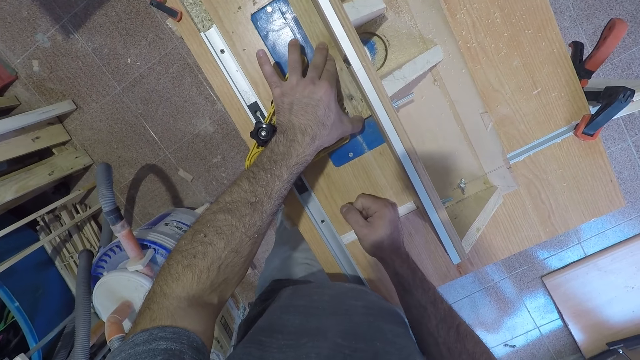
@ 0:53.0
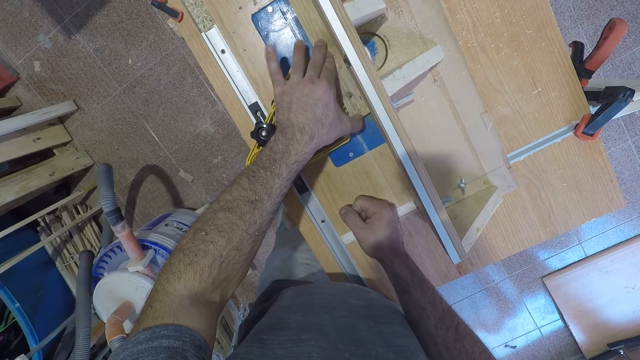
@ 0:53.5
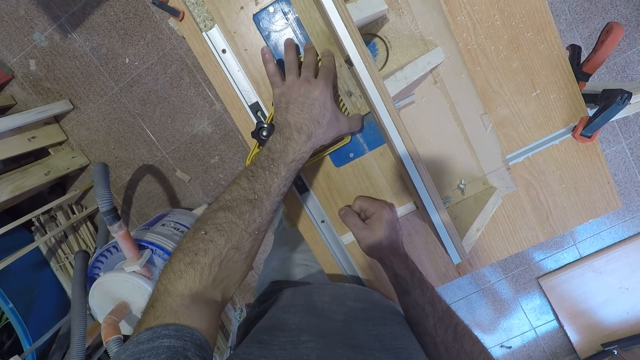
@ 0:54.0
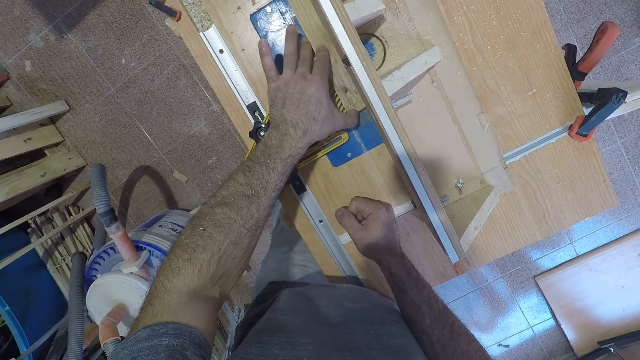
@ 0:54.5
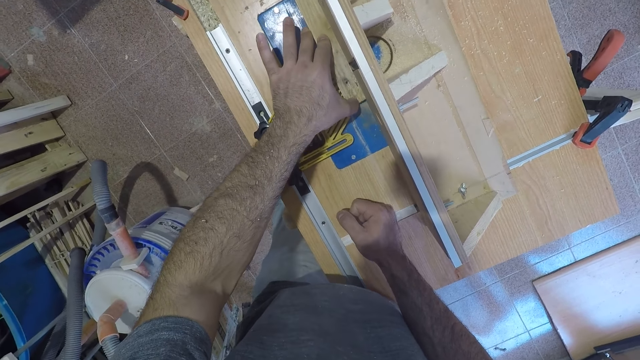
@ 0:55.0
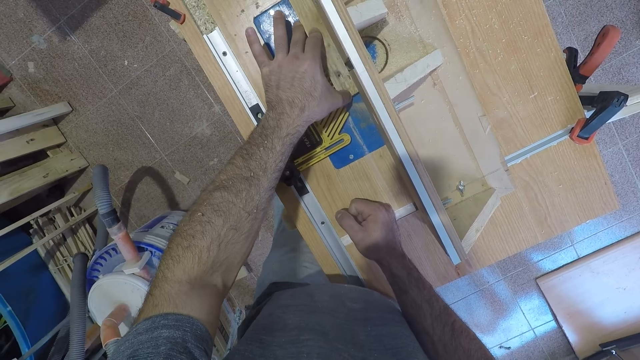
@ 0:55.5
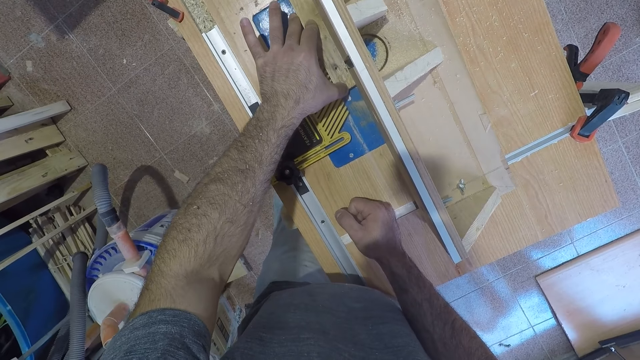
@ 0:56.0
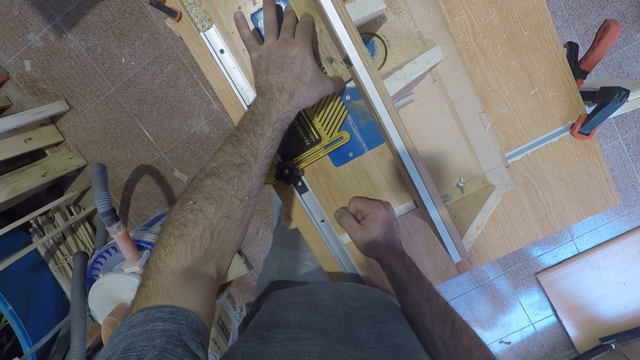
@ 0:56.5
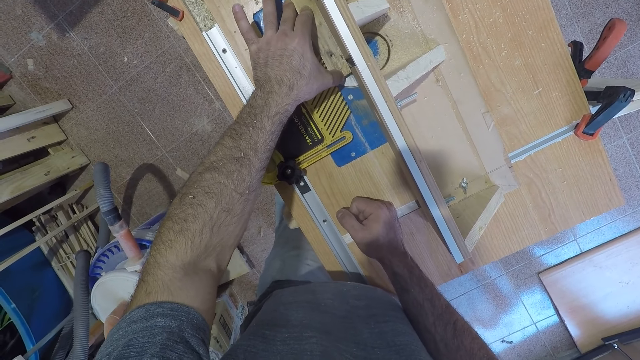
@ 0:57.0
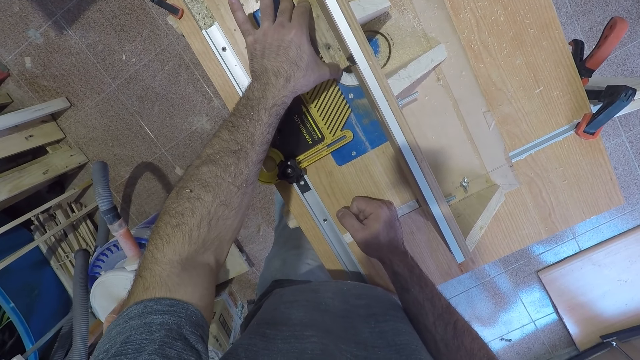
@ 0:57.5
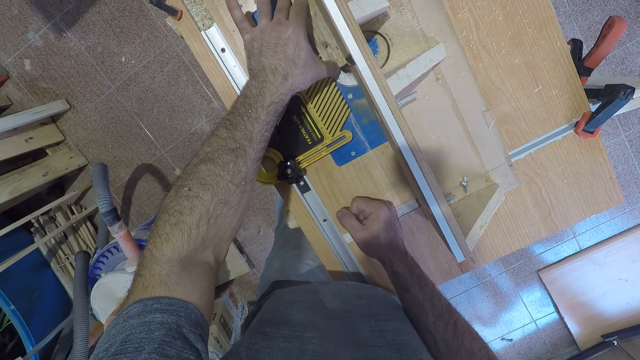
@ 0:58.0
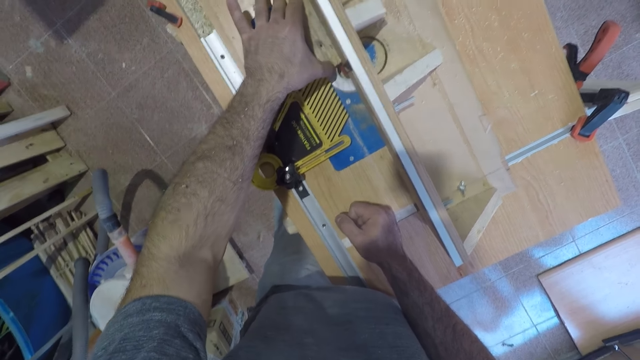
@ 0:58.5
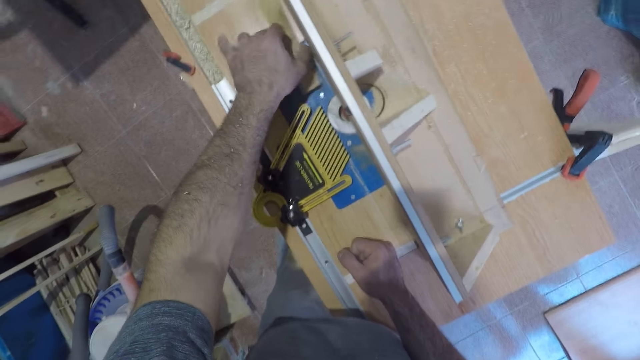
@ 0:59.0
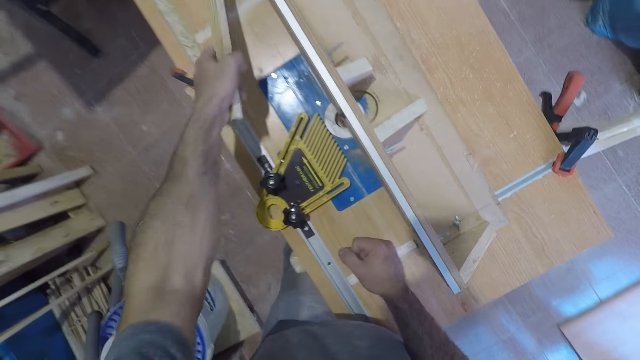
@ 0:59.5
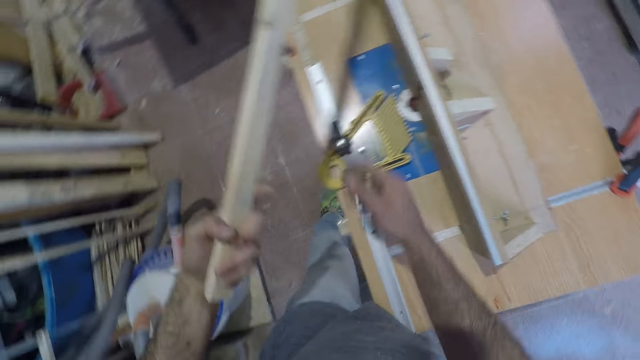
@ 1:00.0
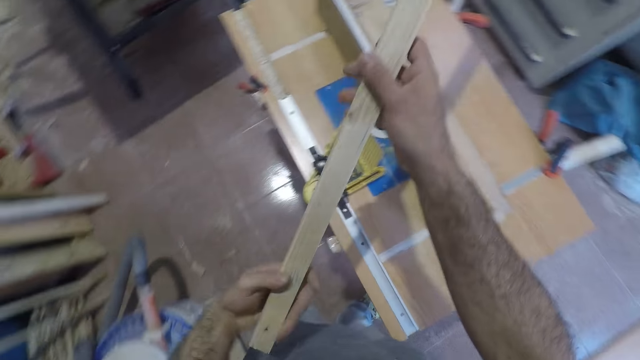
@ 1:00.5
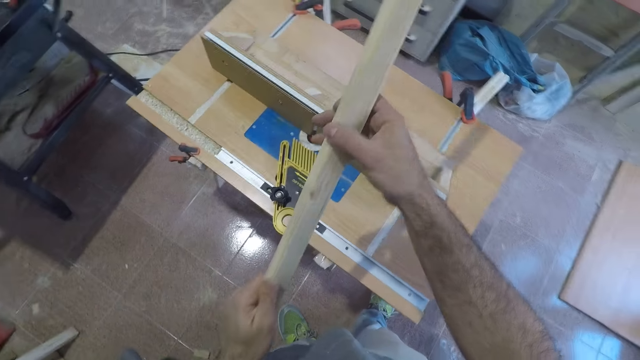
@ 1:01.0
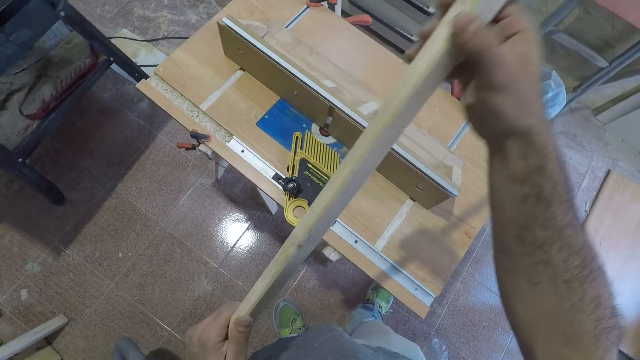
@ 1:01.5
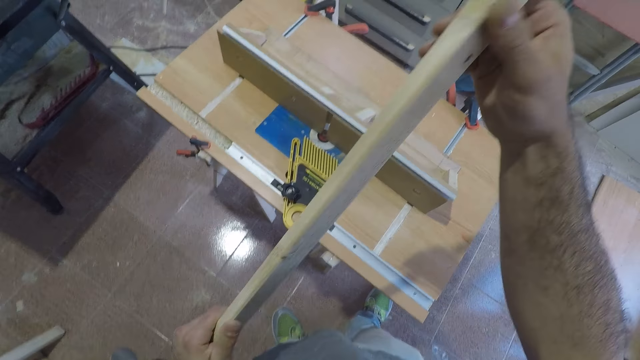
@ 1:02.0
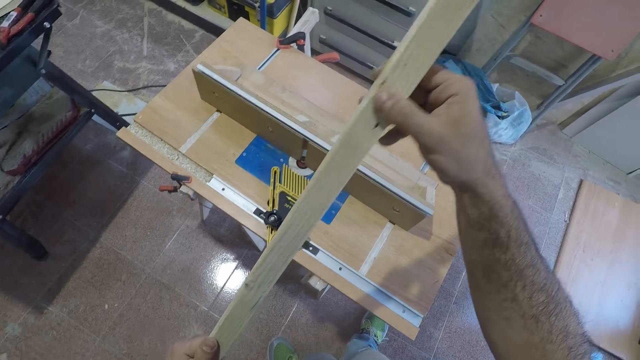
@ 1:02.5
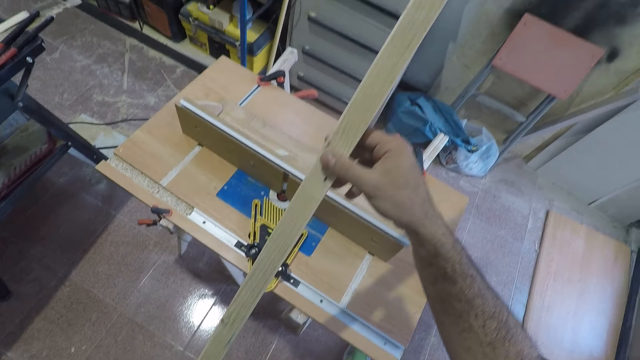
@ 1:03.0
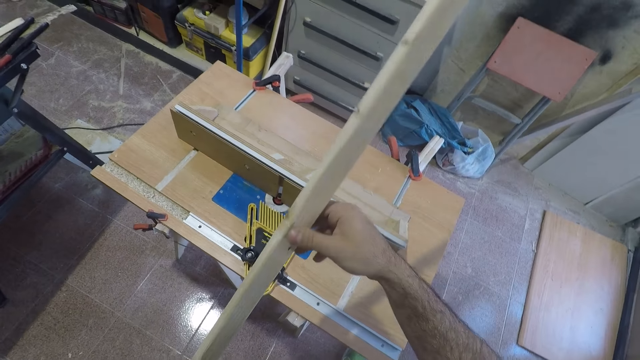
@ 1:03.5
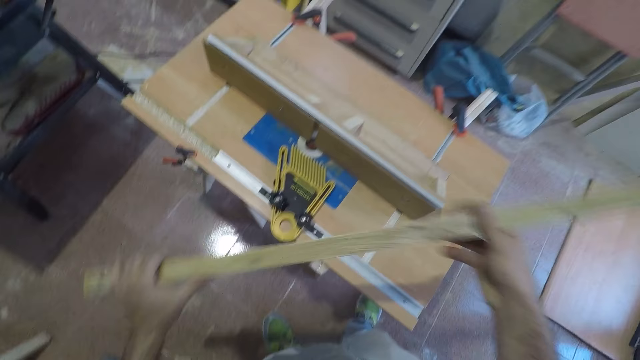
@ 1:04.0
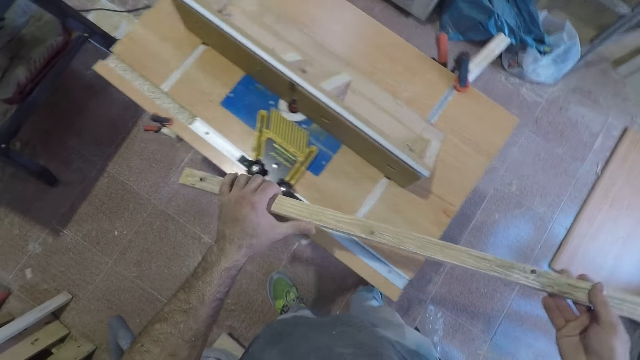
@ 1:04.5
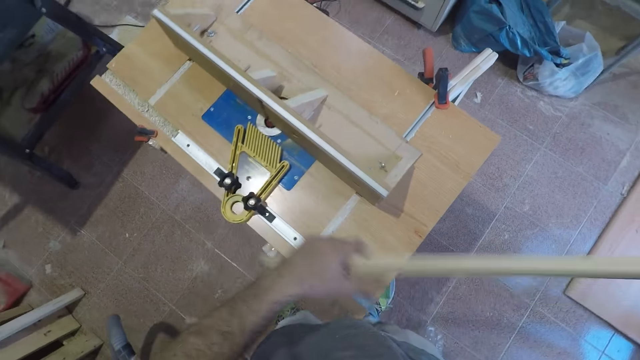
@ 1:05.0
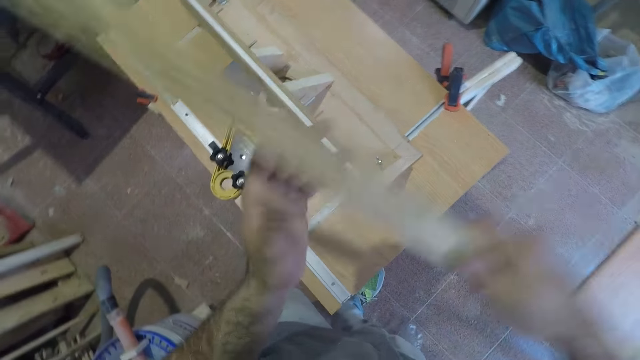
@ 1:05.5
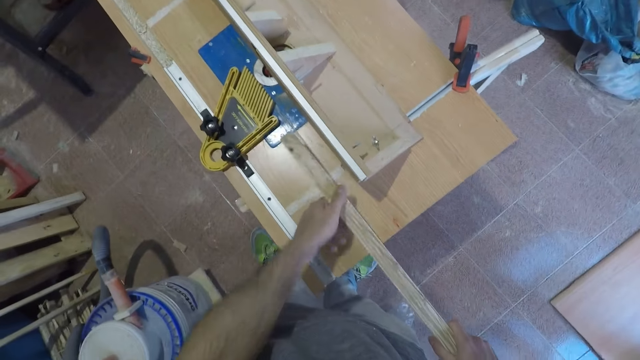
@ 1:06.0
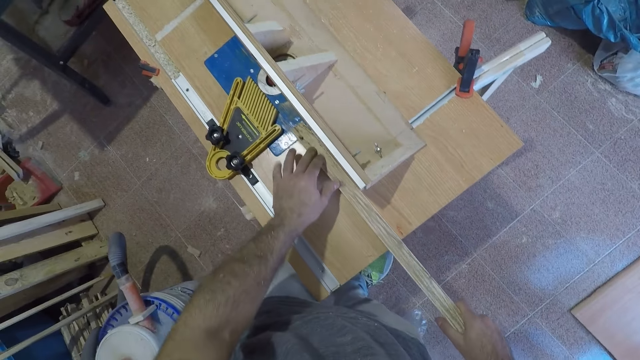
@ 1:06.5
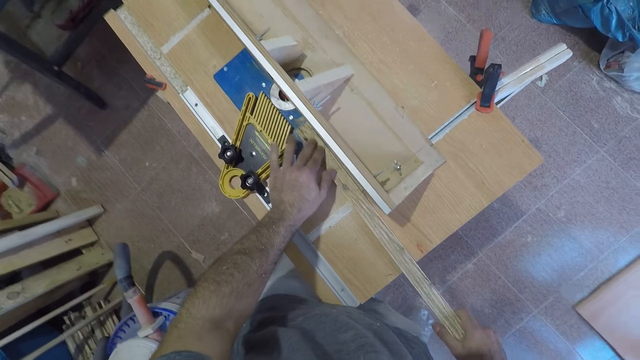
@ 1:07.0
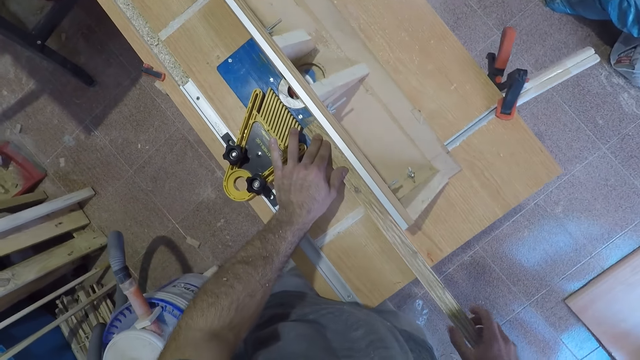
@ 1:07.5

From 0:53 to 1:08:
The camera wearer cuts the wood with the electric table saw wood cutter or router table. He picks up the piece of wood from the router table with his left hand. He holds the piece of wood with both hands. He checks the piece of wood. He holds the piece of wood with his right hand. He holds the piece of wood with both hands. He places the piece of wood on the electric table saw wood cutter. He trims the wood with the router table.

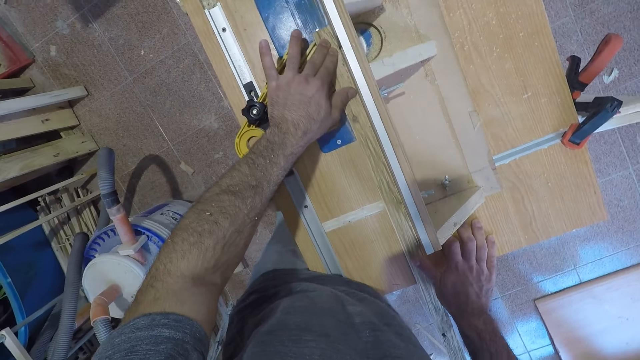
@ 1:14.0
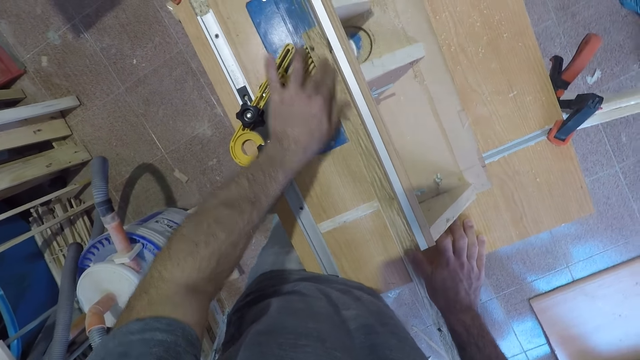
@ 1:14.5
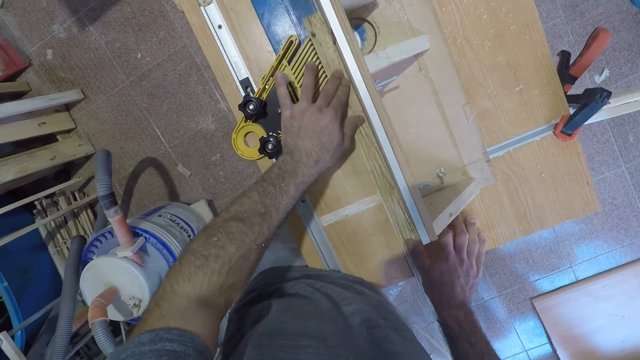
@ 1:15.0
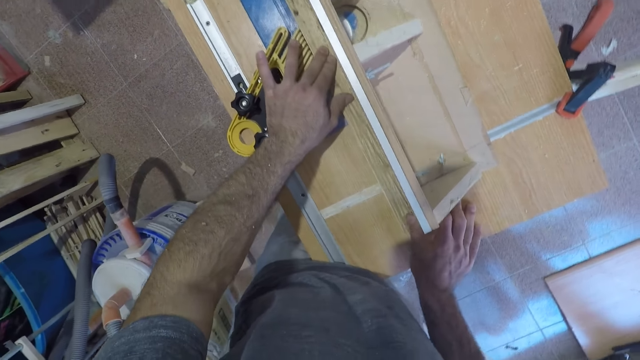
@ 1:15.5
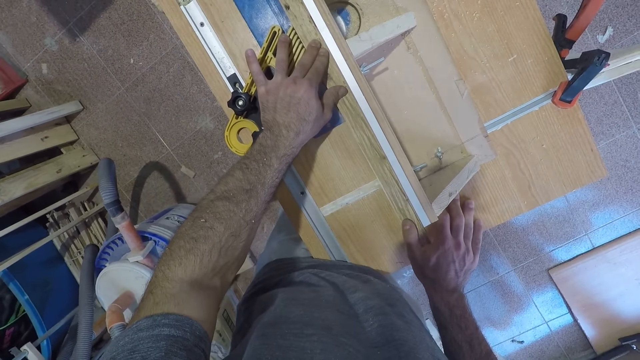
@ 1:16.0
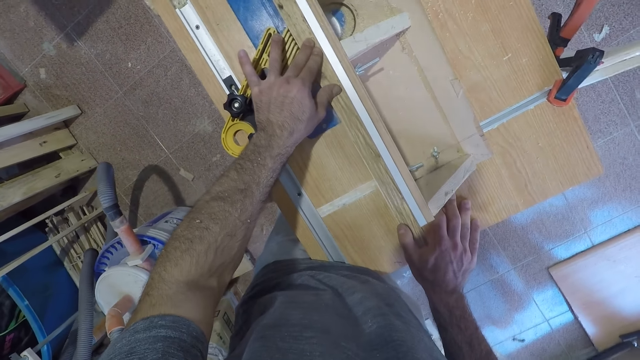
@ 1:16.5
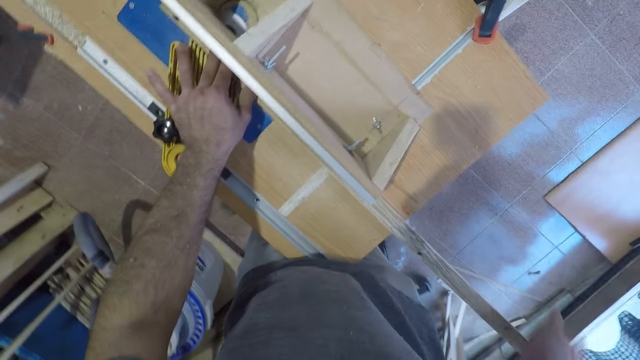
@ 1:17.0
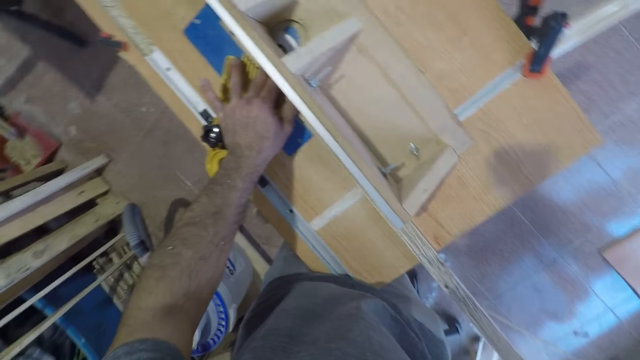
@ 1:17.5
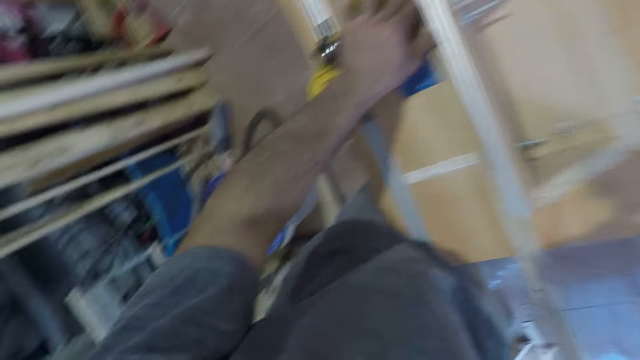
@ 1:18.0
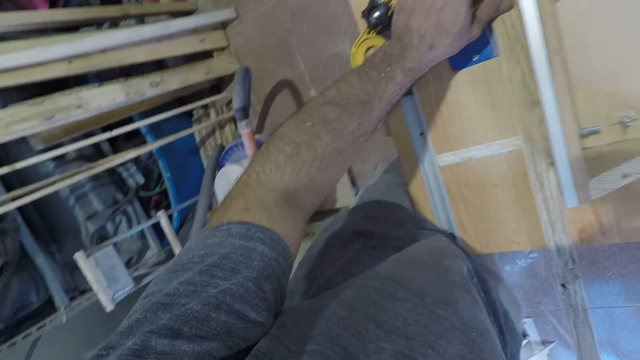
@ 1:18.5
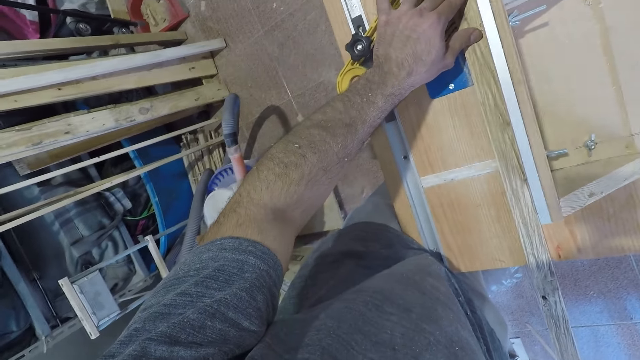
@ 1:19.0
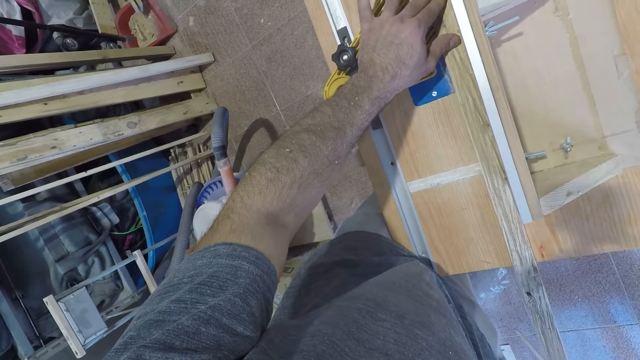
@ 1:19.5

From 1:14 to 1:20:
The camera wearer moves his left hand back. He cuts the wood with the electric table saw wood cutter. He removes his right hand. He cuts the wood with the electric table saw wood cutter.
